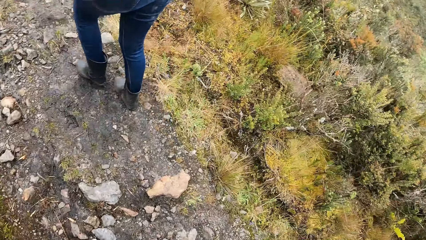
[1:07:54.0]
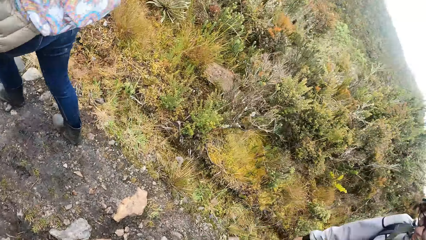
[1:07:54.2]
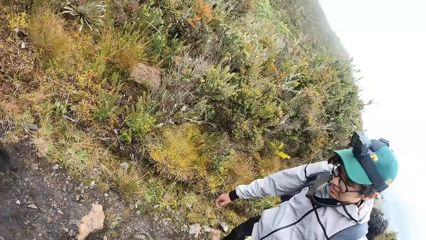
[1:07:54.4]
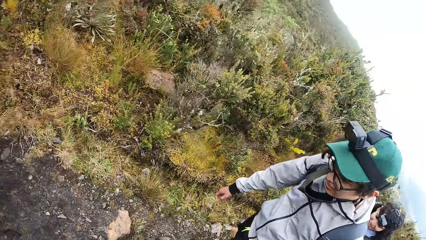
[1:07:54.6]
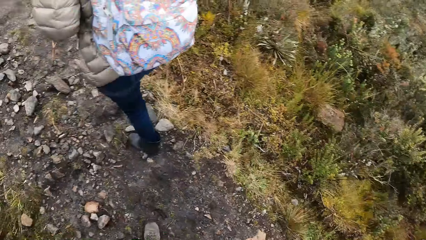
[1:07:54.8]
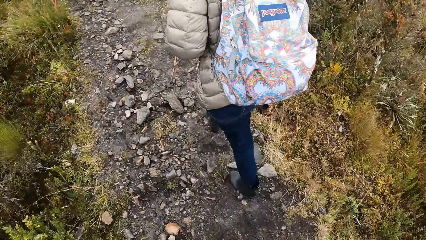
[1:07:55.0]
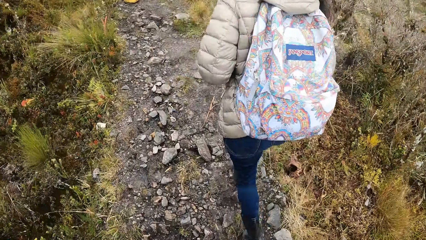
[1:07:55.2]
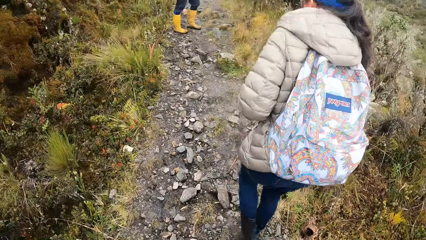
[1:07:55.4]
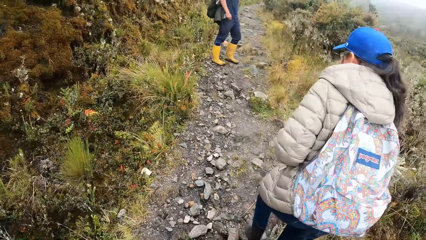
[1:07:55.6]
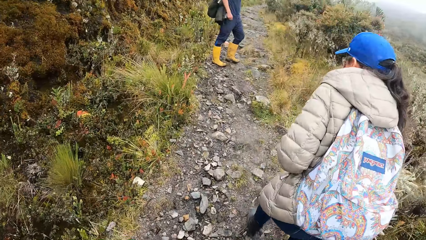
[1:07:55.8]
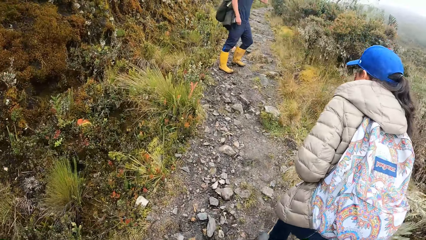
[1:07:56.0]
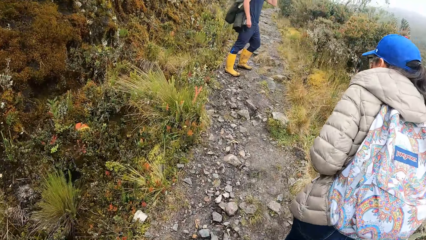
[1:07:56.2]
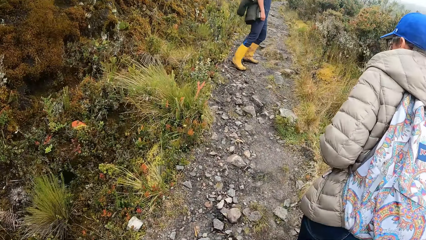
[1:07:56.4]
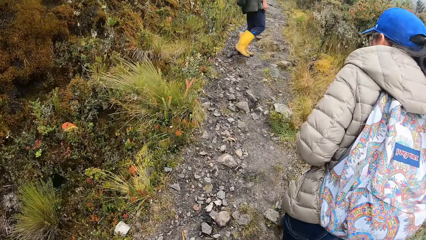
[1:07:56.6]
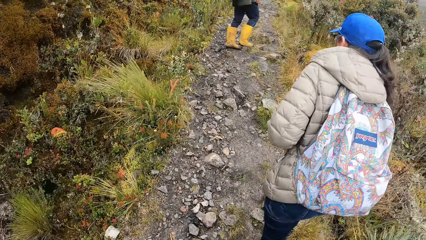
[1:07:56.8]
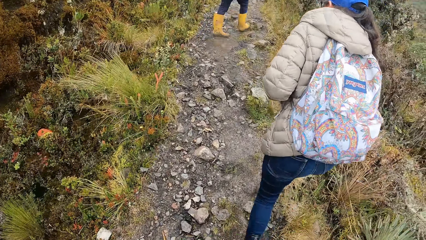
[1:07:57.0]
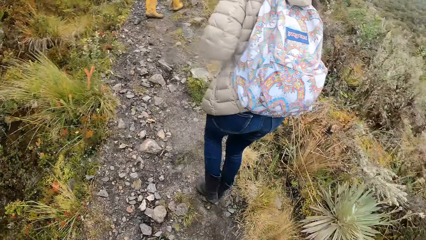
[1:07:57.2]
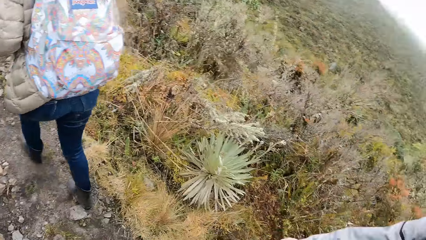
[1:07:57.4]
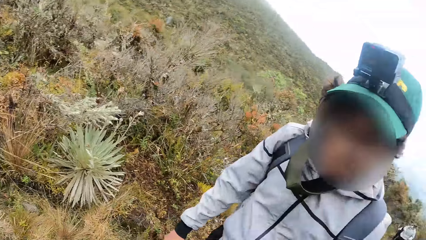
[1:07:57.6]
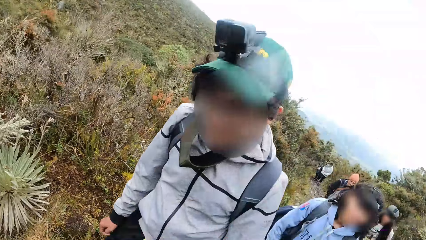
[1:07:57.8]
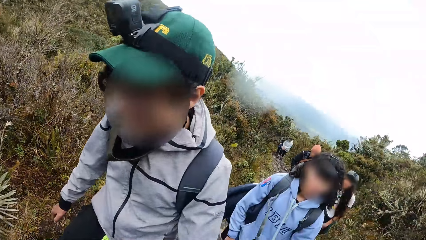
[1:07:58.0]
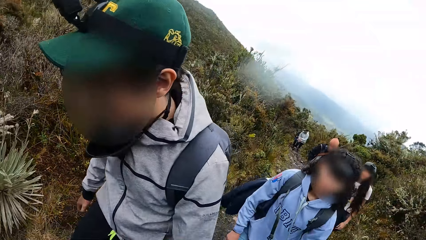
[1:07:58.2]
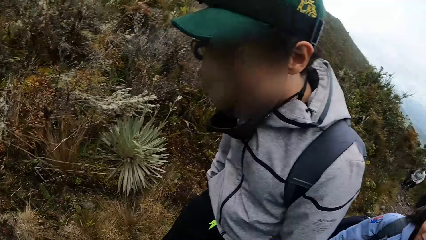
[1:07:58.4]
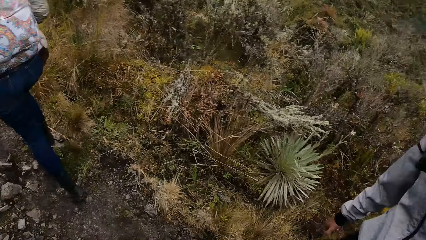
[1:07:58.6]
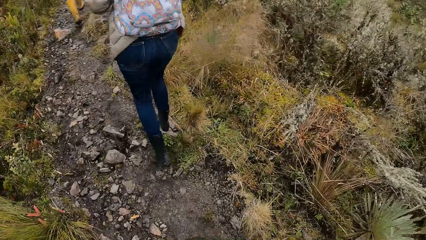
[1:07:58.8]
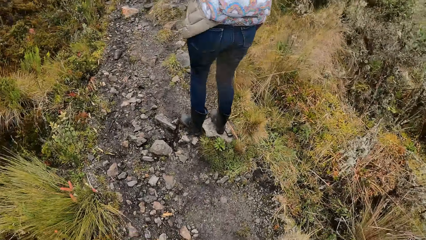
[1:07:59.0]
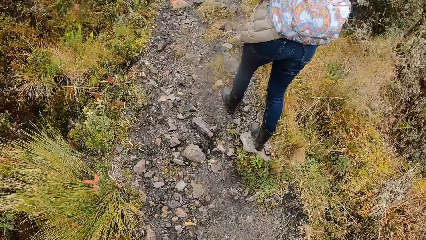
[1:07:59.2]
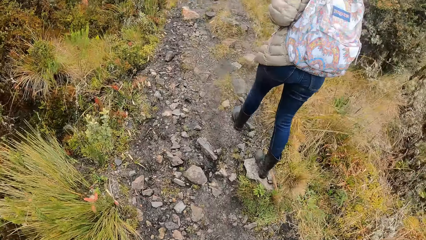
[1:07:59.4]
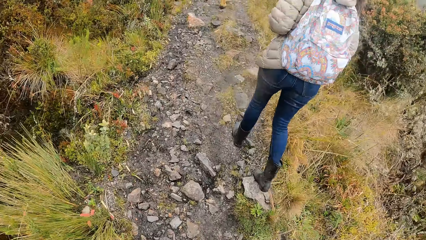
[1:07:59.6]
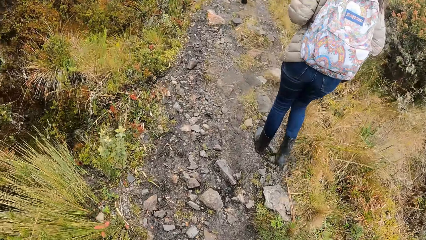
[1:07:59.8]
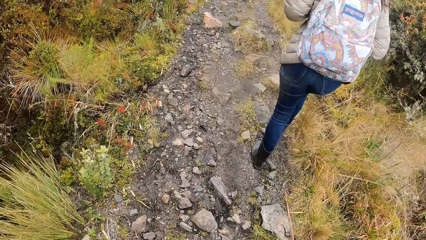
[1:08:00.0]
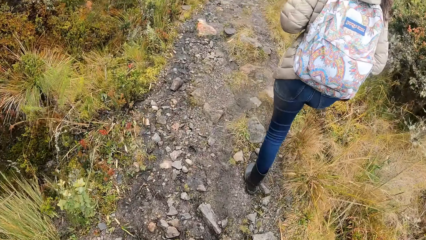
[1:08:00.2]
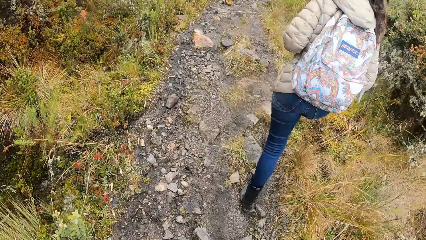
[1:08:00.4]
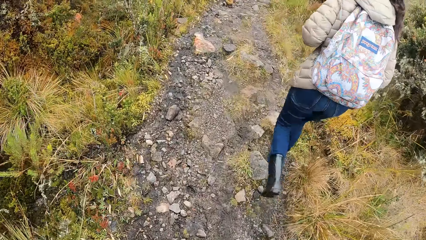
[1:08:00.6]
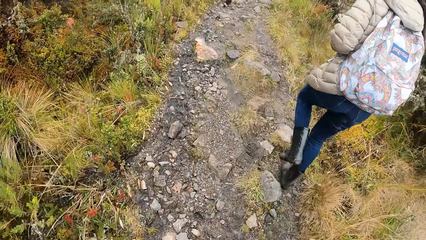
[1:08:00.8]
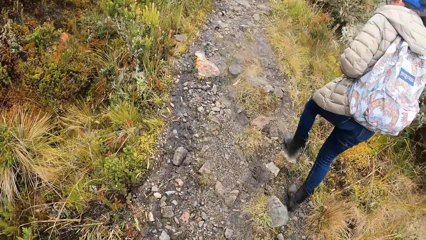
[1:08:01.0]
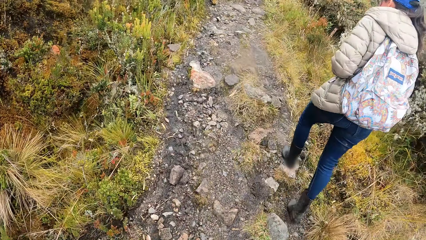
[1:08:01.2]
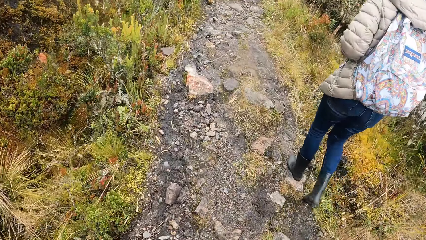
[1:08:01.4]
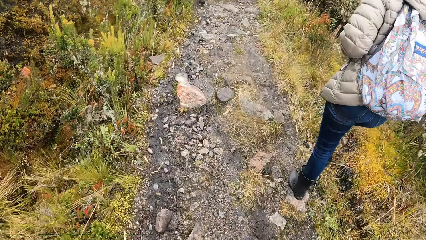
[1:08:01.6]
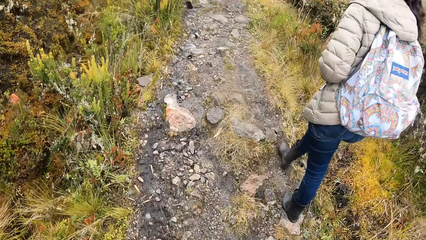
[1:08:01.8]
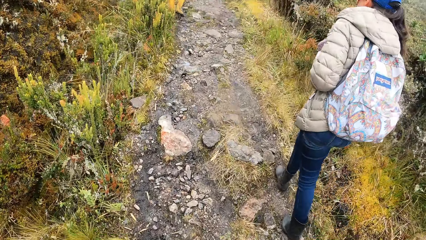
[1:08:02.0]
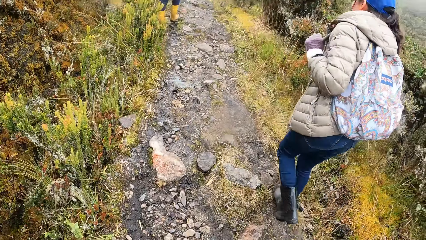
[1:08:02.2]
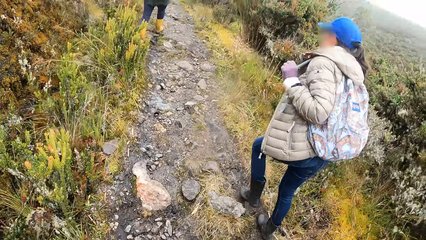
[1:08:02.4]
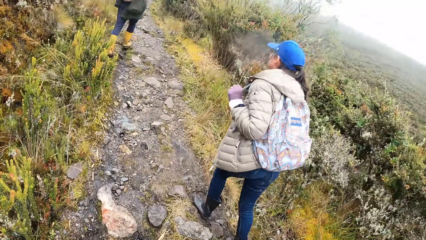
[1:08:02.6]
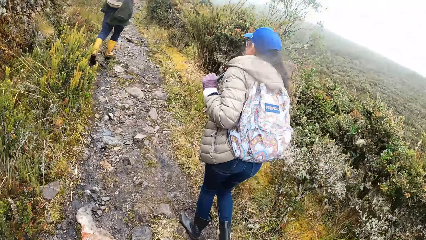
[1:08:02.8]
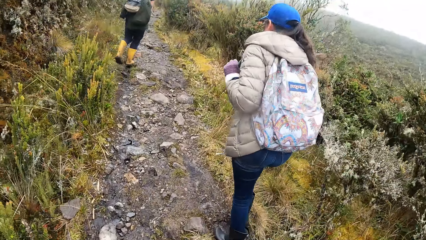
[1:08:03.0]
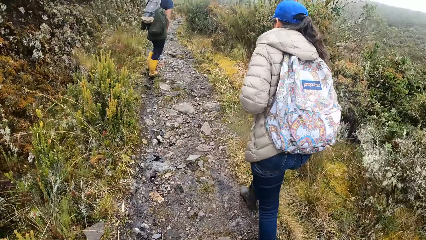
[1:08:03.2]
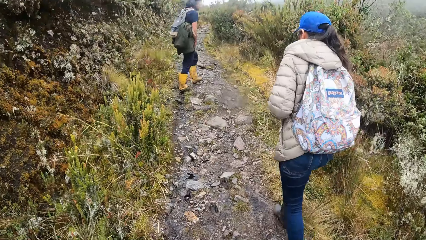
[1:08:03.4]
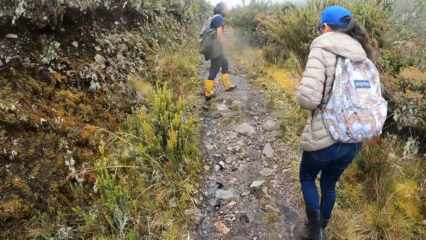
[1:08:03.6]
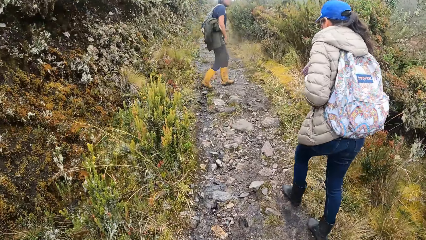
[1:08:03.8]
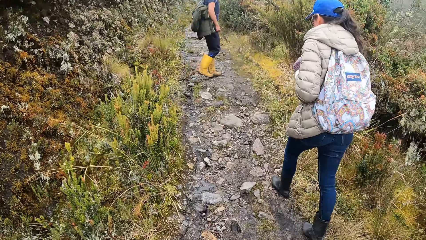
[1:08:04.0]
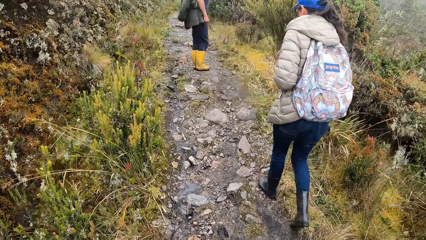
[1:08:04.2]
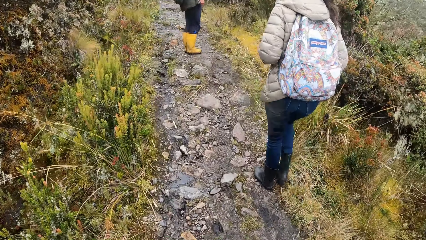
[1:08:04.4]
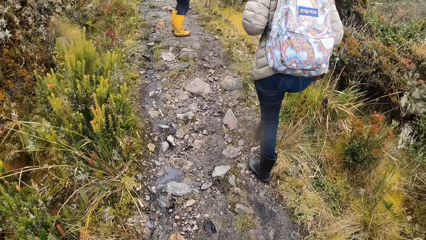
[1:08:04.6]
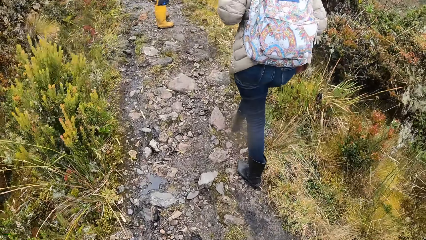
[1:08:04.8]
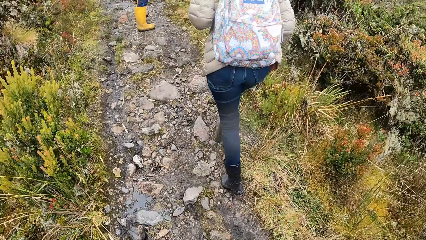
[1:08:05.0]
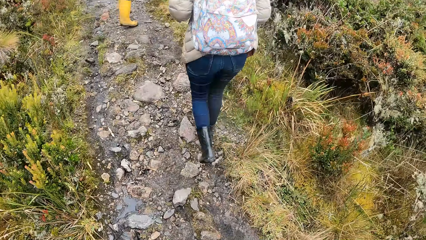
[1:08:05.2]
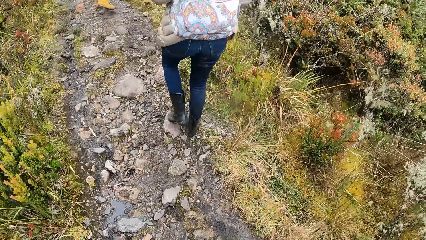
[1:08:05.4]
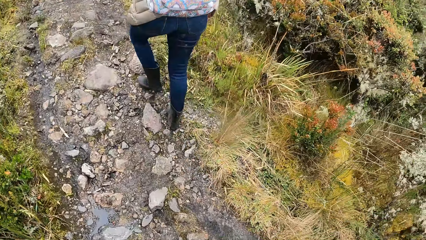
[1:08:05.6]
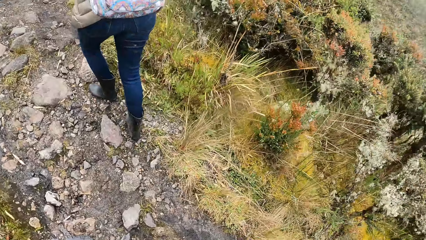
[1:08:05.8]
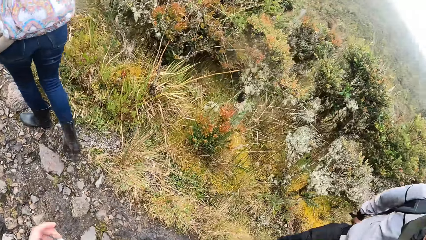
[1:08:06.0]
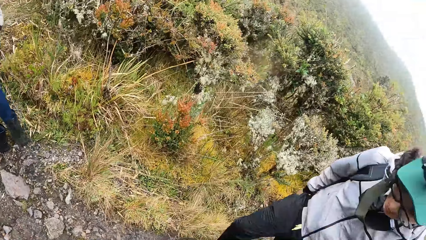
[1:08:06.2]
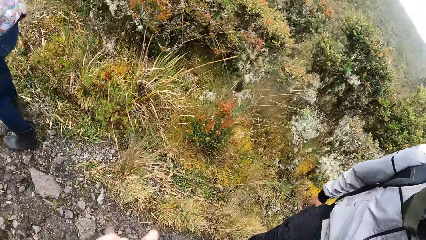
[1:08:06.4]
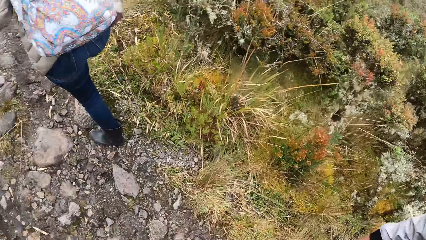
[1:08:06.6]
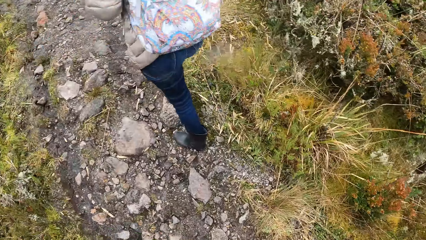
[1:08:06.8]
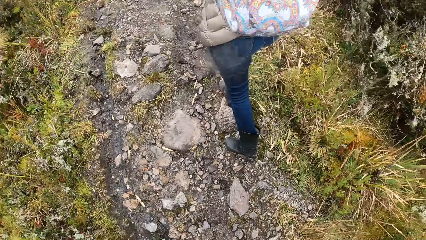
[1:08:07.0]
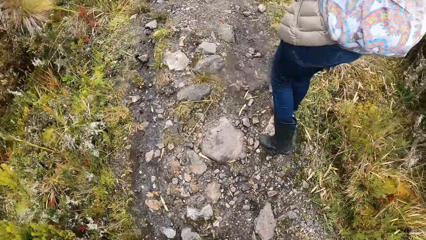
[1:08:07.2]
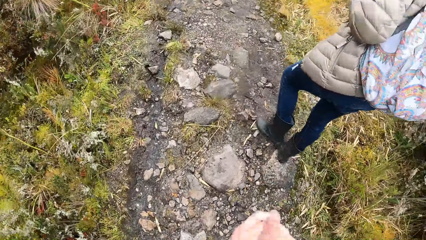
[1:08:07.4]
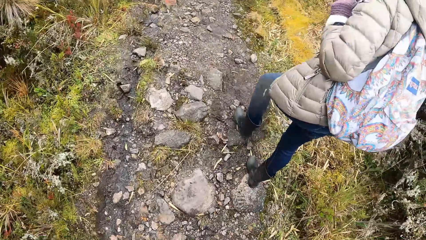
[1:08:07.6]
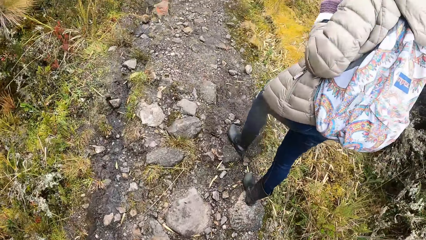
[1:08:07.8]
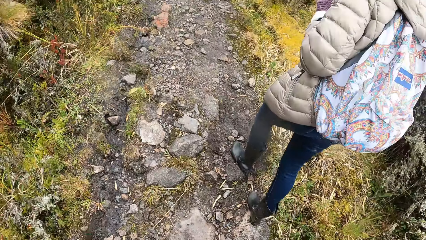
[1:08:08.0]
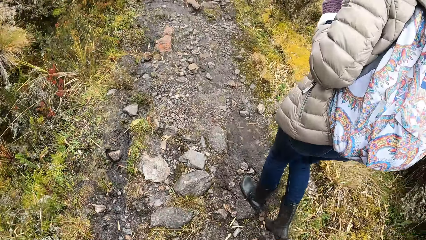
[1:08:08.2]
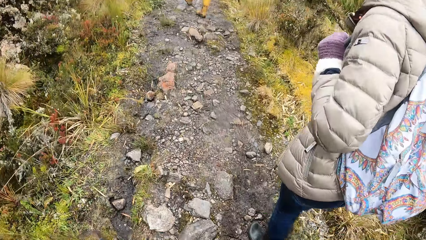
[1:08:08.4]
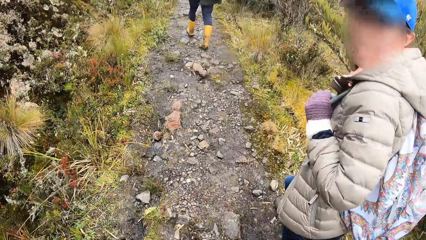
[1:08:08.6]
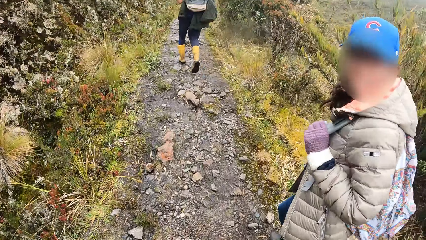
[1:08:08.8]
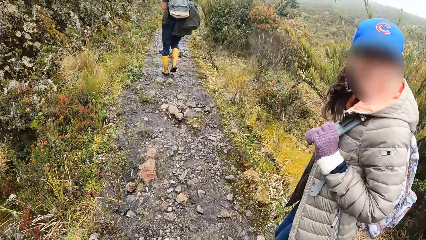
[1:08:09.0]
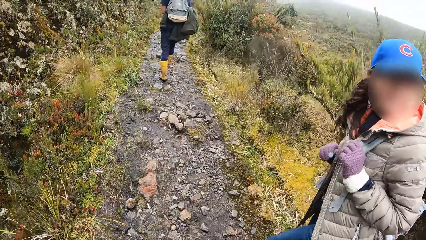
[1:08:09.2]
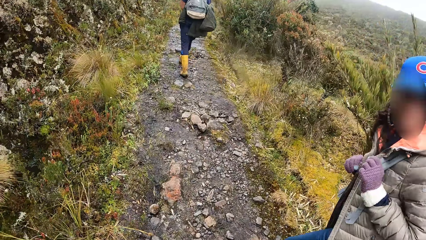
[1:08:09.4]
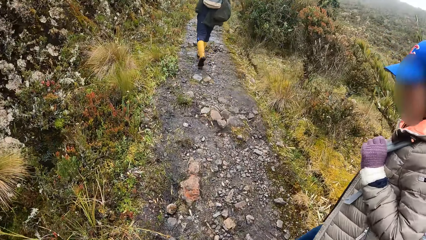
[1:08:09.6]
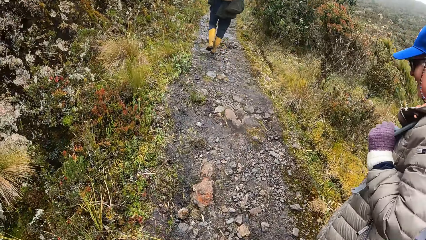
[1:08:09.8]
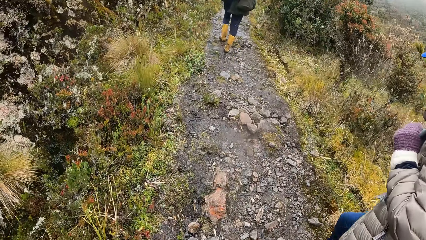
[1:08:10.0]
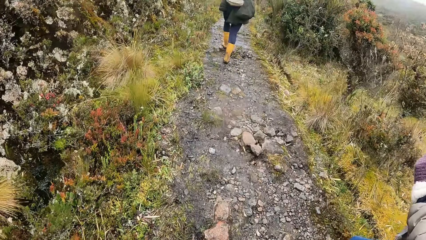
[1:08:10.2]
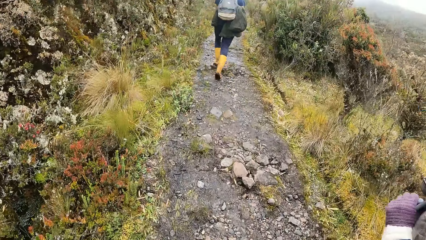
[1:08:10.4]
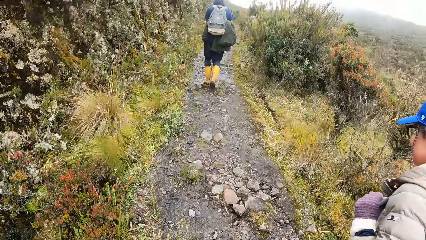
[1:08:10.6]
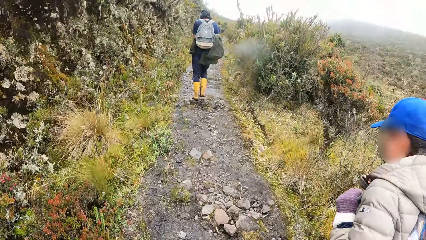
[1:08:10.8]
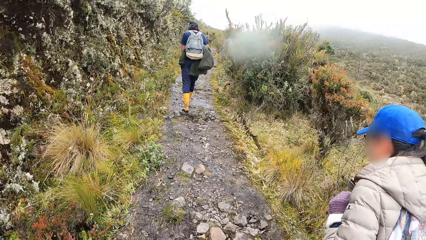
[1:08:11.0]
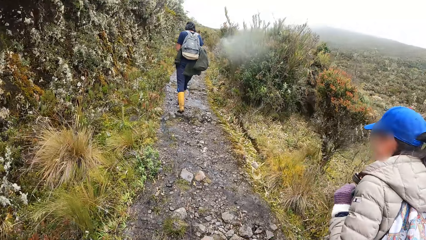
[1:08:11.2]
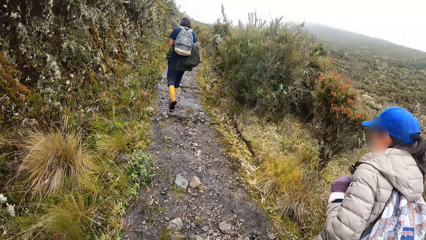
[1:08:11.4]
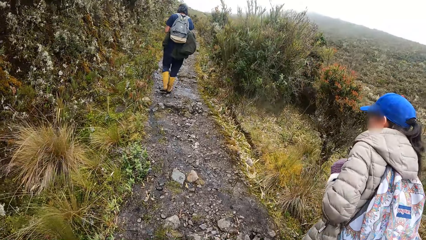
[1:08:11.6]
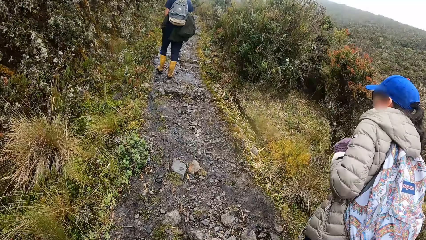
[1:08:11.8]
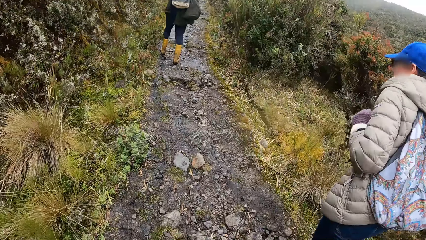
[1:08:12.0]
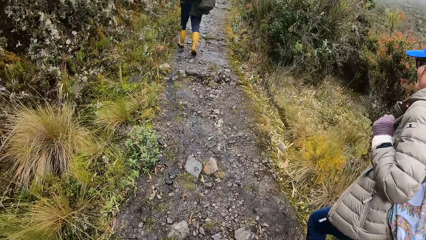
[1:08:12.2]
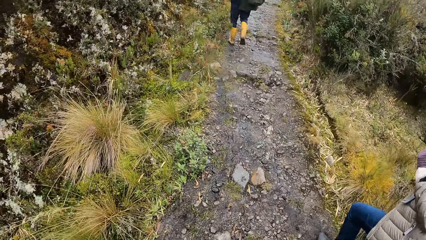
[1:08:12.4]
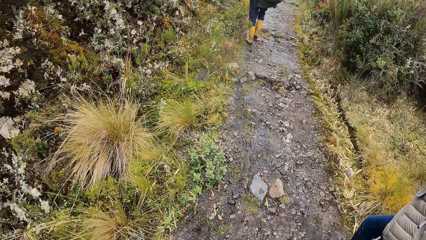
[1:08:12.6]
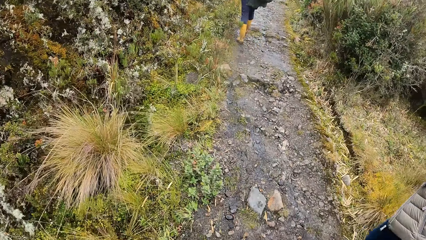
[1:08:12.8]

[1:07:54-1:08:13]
The camera wearer turns to the colleagues. They look around. They turn towards a man. They look at the colleagues. They turn towards a woman and another man. They turn around. They move a hand. The woman turns towards the camera wearer.
